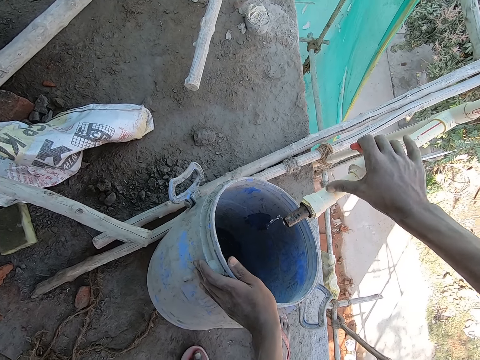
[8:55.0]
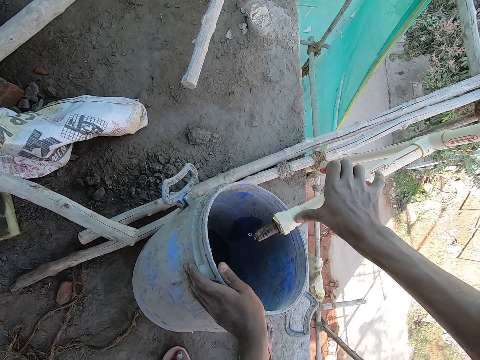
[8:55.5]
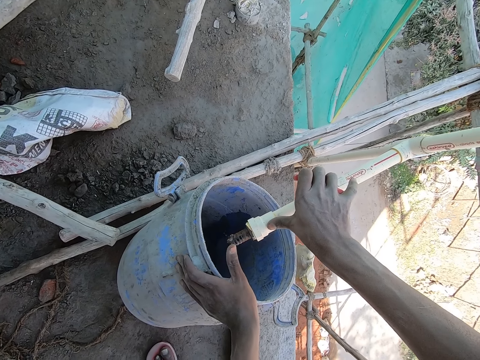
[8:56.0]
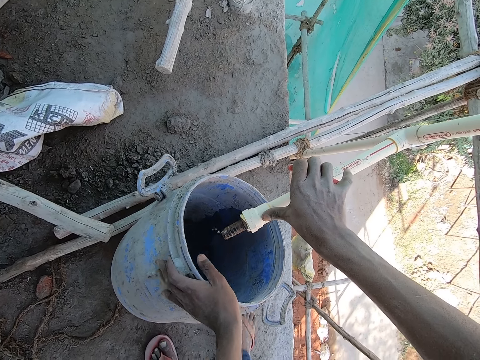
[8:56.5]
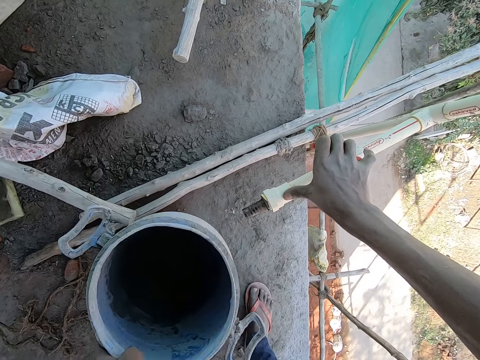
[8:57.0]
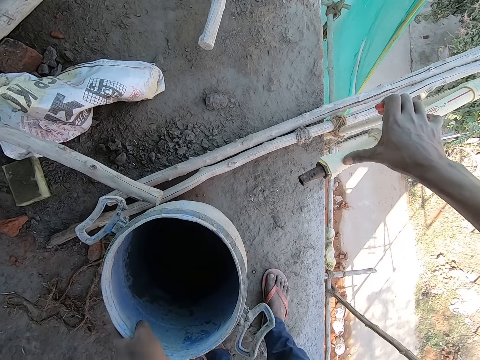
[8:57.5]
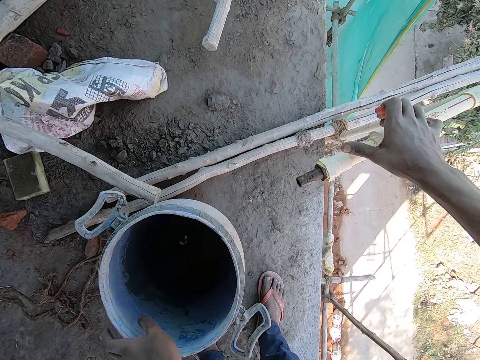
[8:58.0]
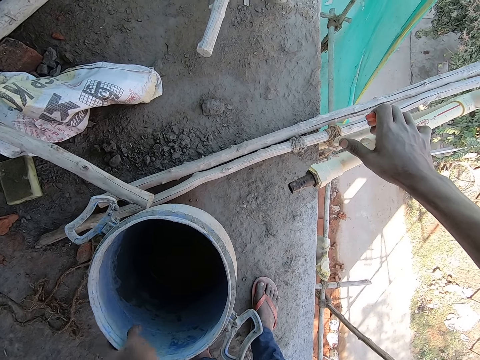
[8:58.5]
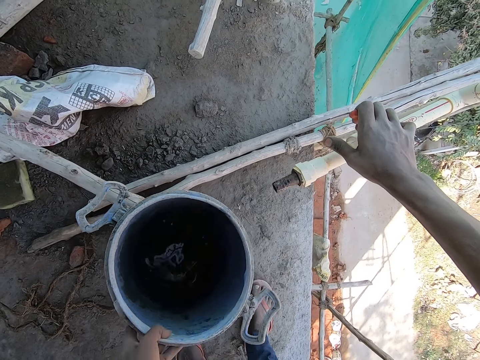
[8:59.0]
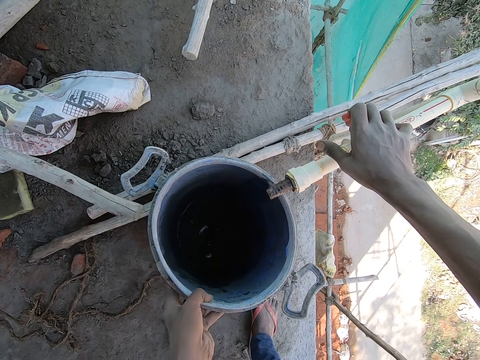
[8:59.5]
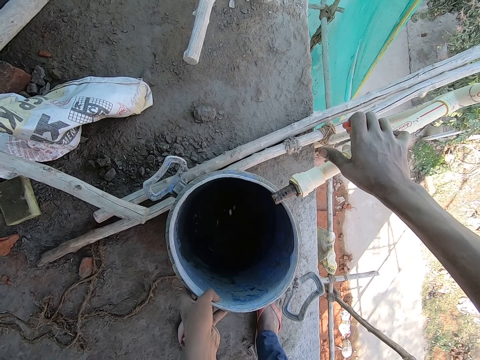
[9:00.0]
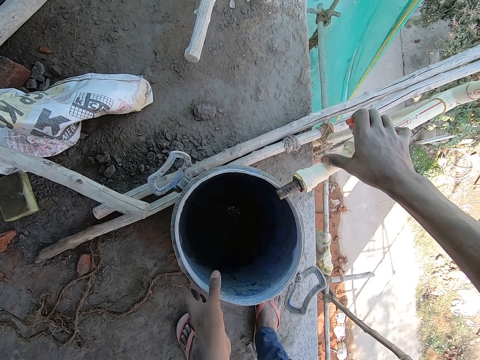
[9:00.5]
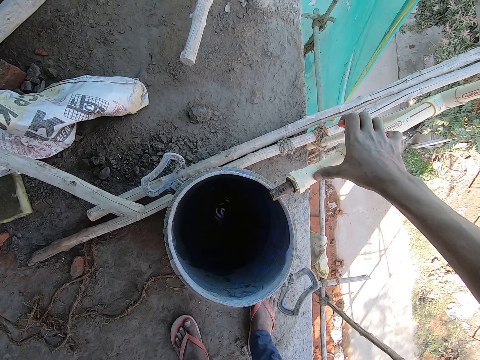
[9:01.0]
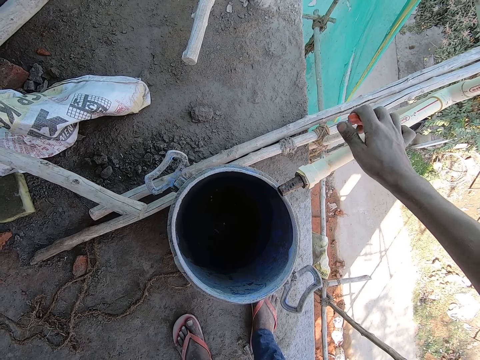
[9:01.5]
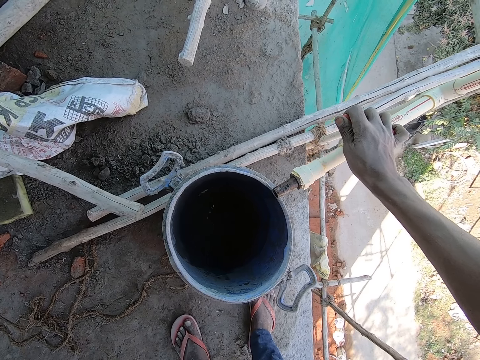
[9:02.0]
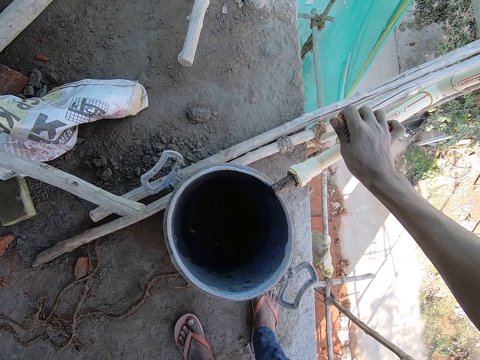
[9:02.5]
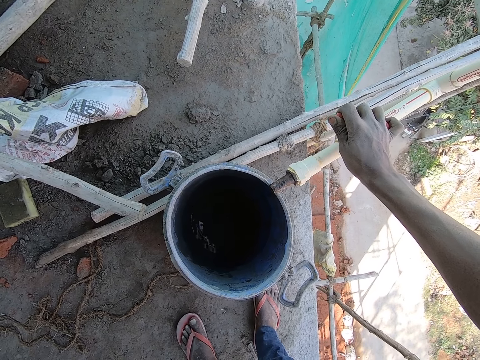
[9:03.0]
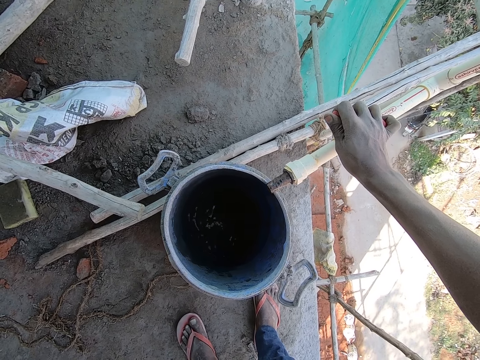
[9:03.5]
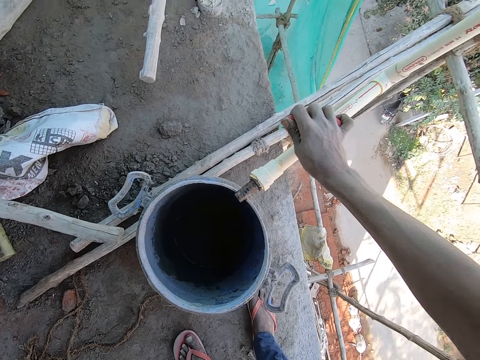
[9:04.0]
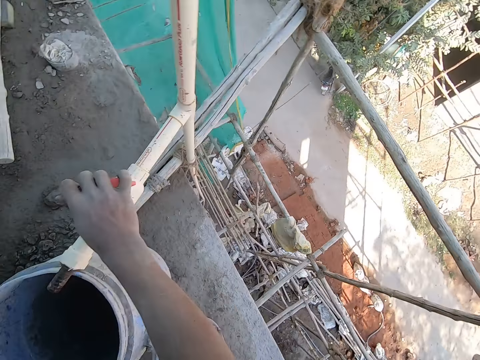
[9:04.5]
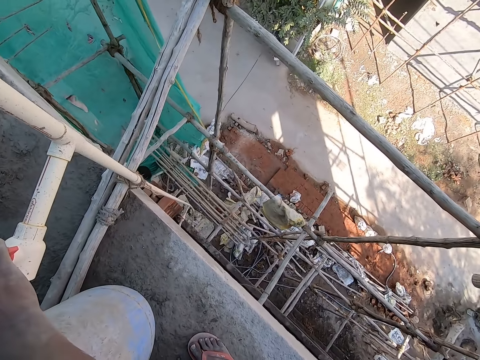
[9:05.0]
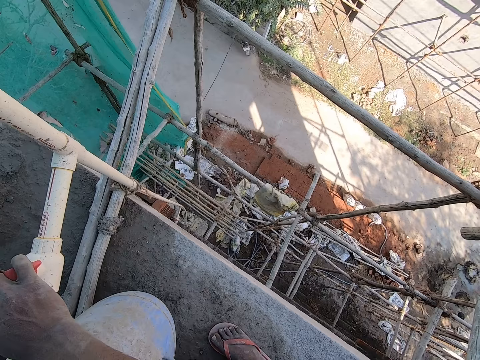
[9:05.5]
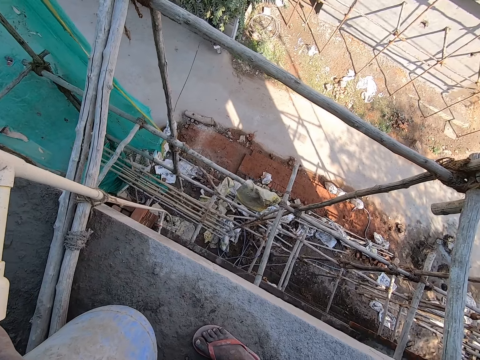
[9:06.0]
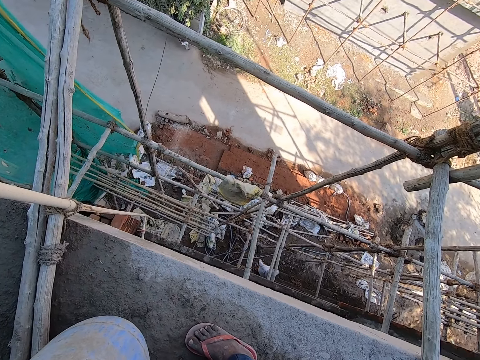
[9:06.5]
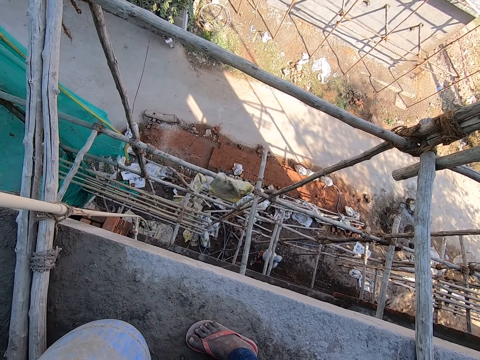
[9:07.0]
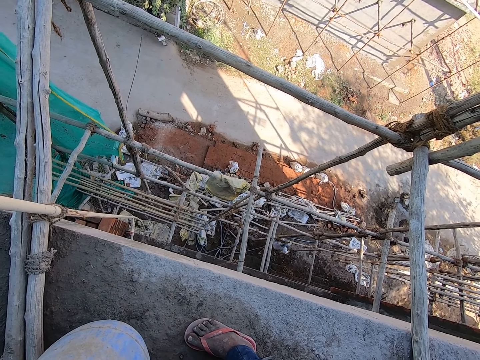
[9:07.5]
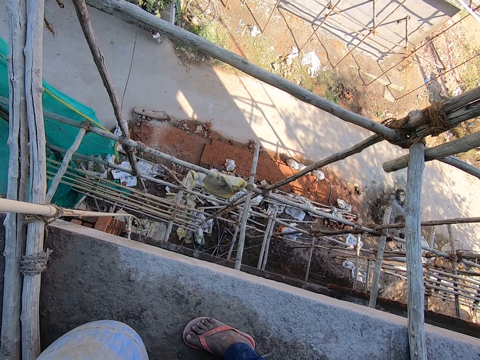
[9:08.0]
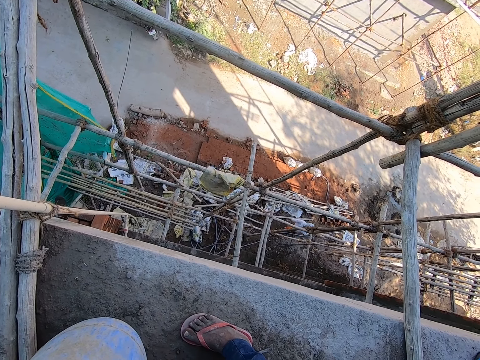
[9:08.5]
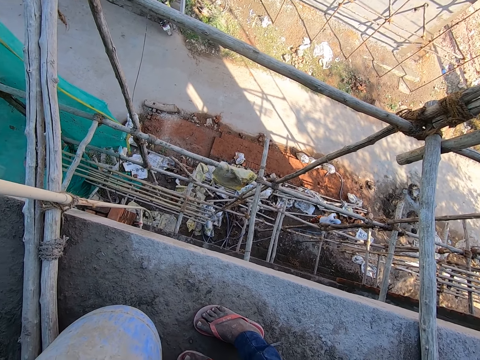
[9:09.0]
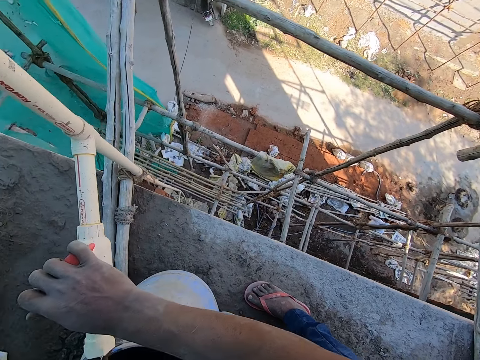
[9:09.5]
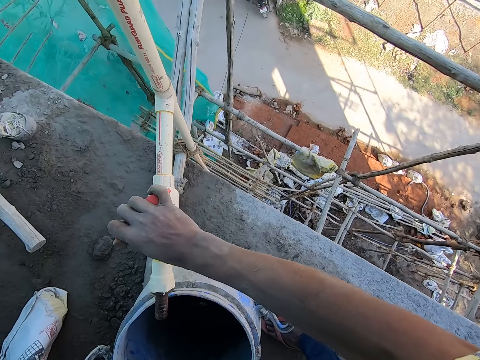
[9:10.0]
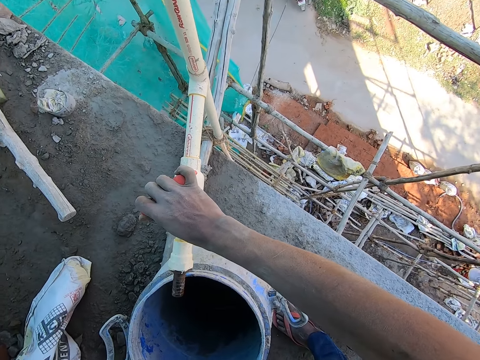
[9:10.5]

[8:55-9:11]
The camera wearer opens the water tap. He drops the drum on the floor with his left hand. He touches the barrel. He adjusts the drum on the floor with his left hand. He touches the hose pipe. He holds the tap with his right hand. He opens the water tap. He looks around. The woman walks out of the building.

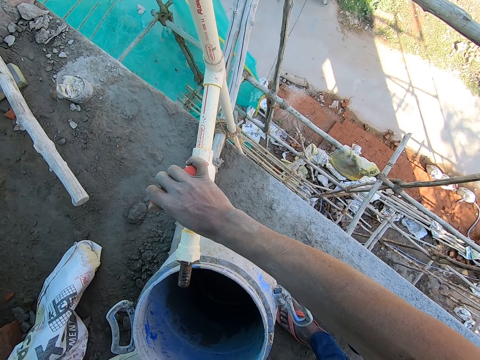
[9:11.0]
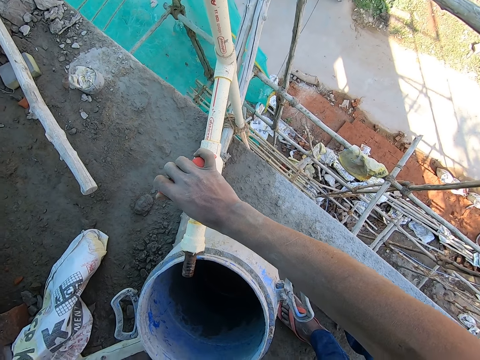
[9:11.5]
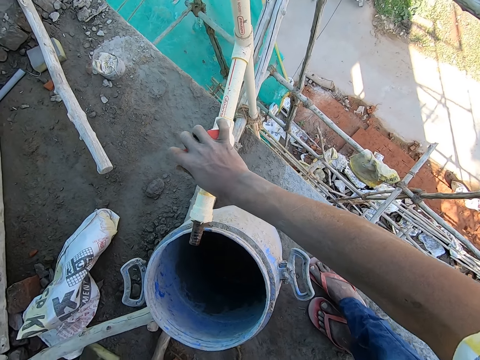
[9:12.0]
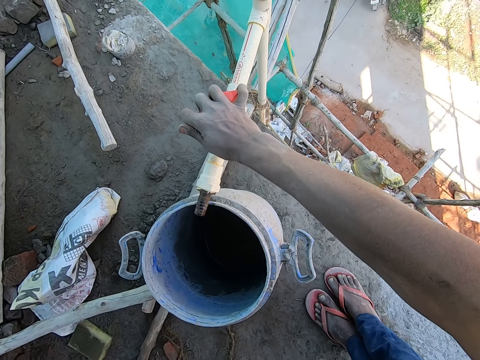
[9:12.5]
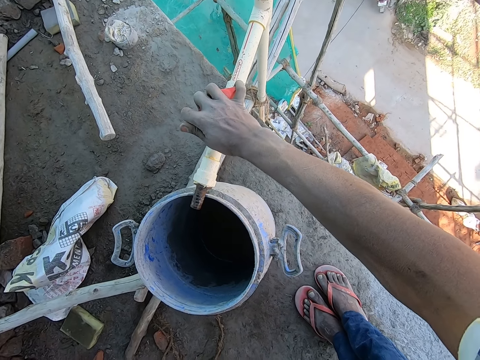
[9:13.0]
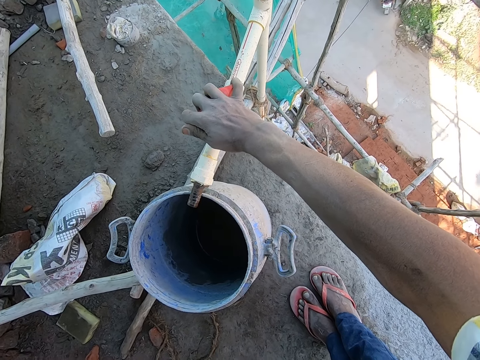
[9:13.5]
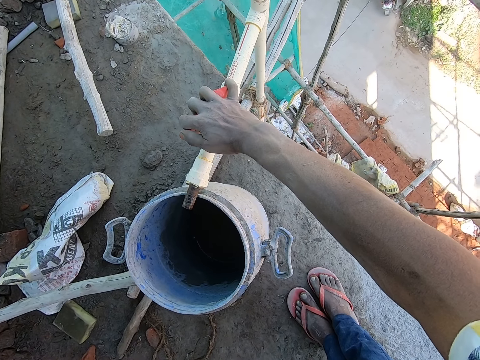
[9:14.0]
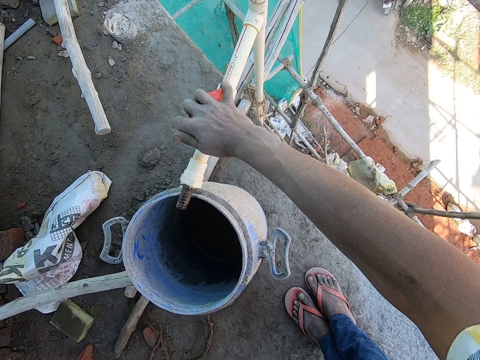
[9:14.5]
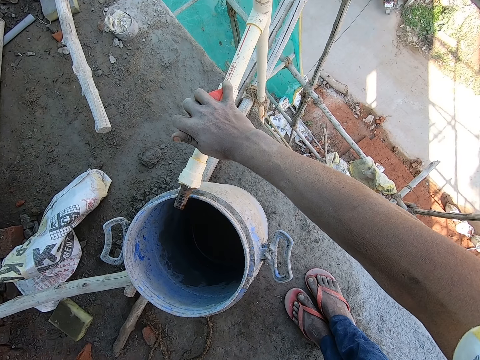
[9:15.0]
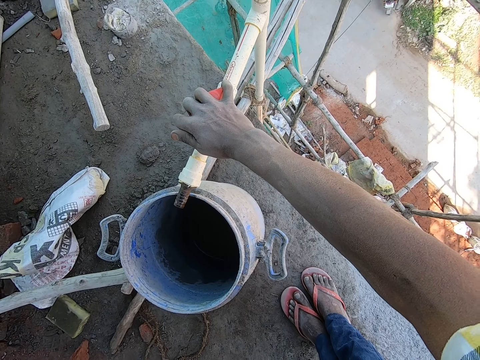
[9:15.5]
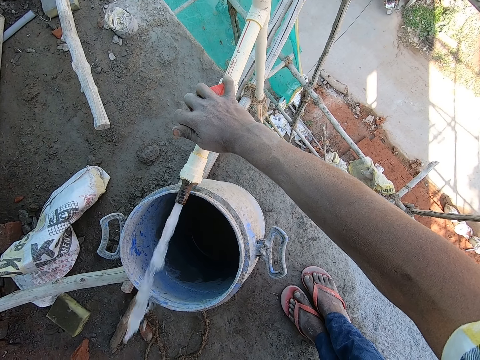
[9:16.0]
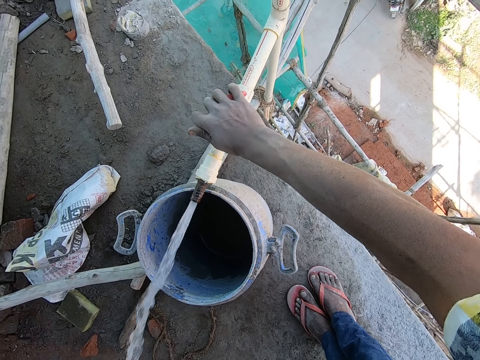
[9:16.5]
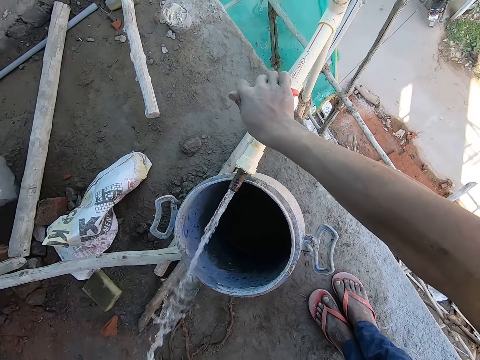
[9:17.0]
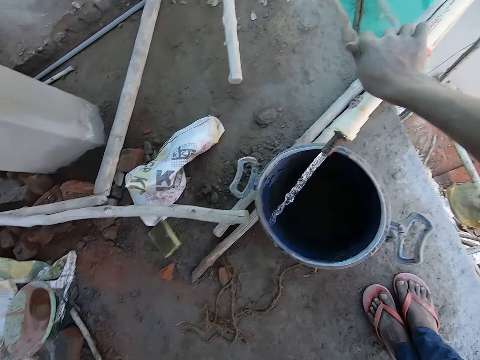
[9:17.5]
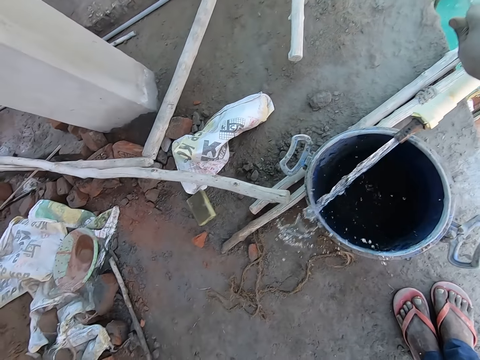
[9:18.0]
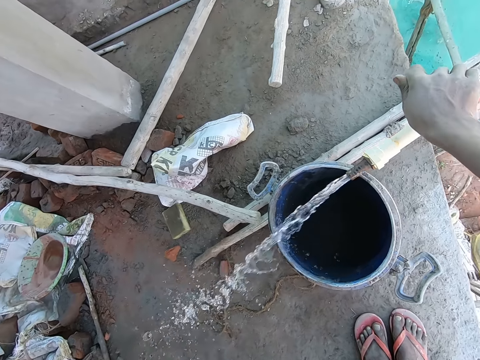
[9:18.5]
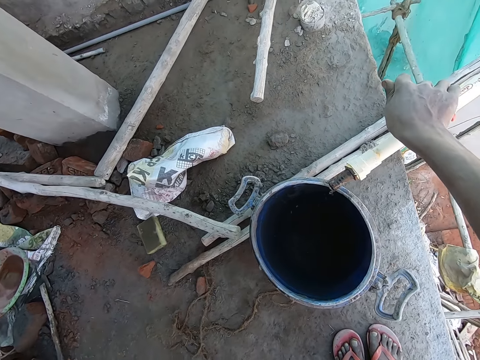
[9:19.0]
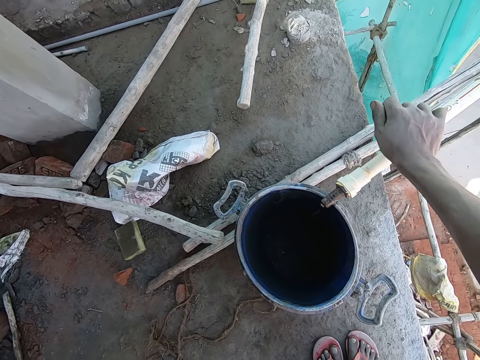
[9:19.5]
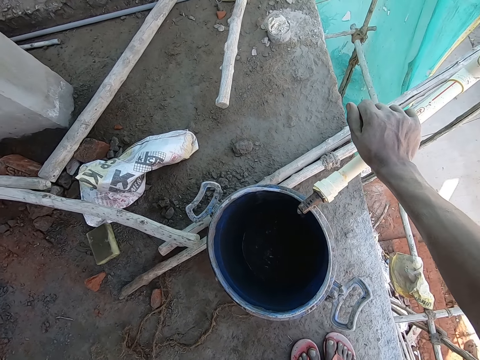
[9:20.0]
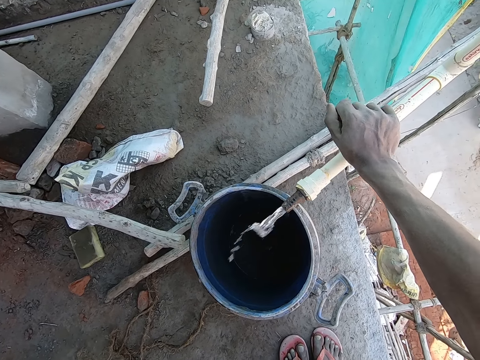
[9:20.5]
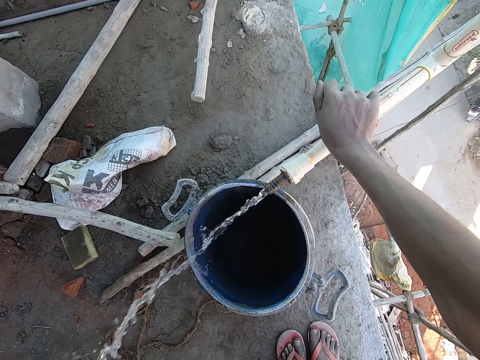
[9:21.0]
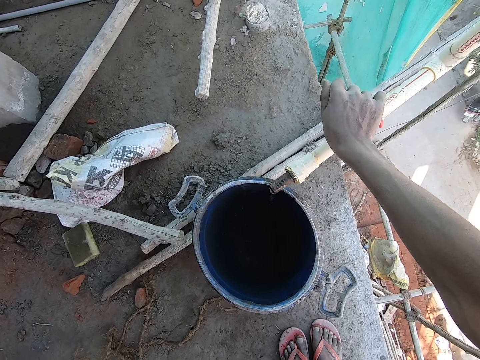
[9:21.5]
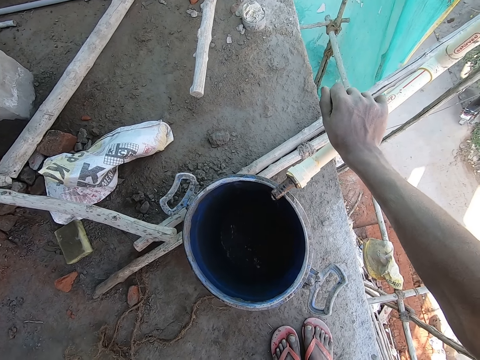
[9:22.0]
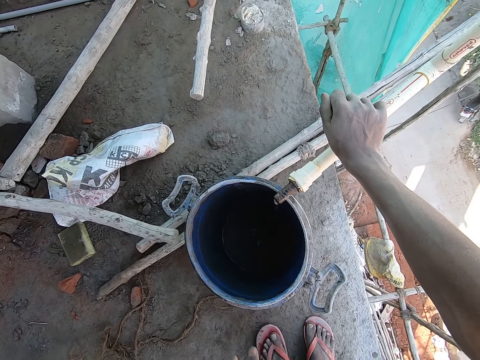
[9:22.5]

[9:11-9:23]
The camera wearer closes the water tap. He turns on the tap with his right hand. He opens the tap with his right hand. He adjusts the tap. He closes the tap with his right hand. He opens the tap with his right hand. He closes the tap with his right hand. He opens the tap.
